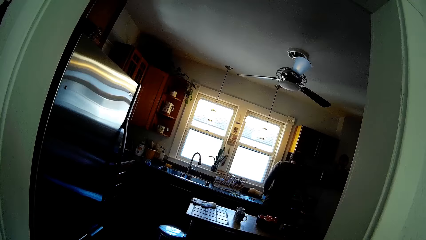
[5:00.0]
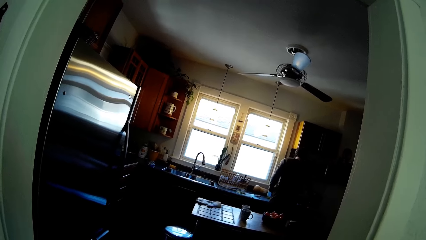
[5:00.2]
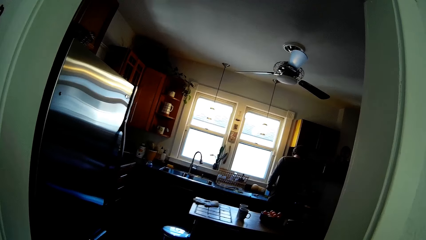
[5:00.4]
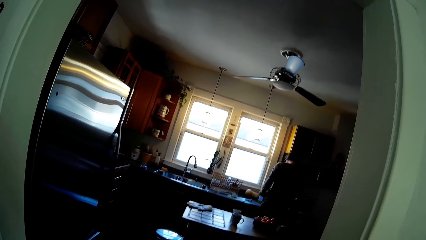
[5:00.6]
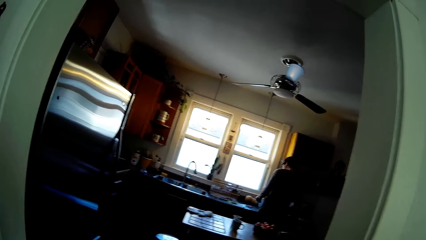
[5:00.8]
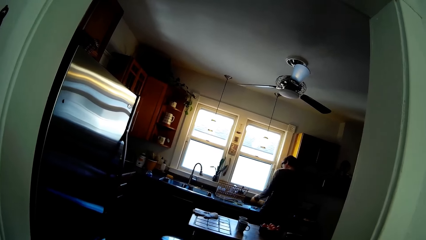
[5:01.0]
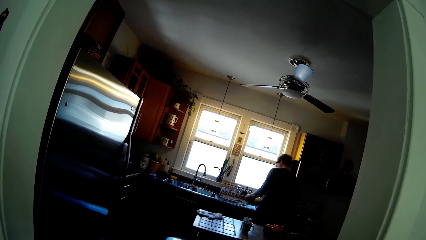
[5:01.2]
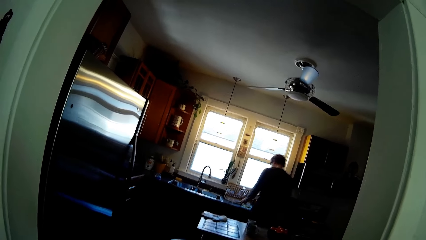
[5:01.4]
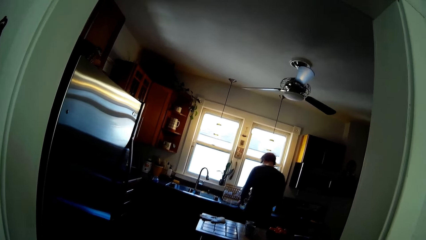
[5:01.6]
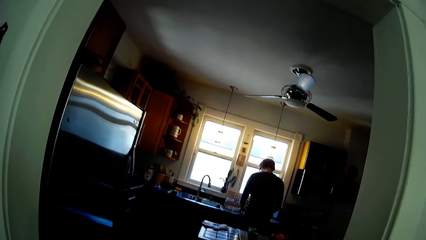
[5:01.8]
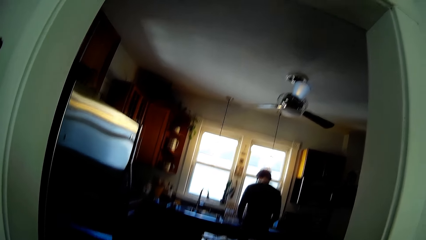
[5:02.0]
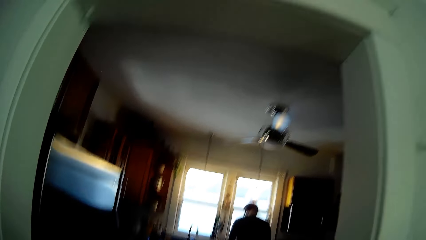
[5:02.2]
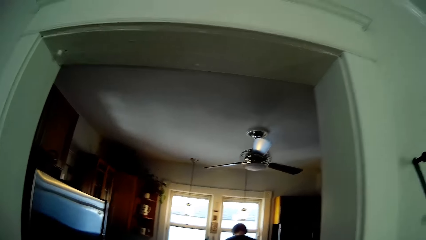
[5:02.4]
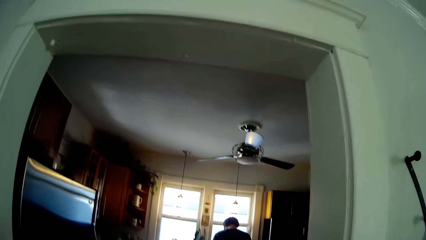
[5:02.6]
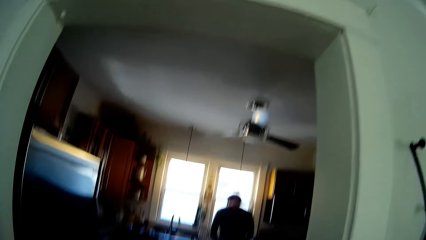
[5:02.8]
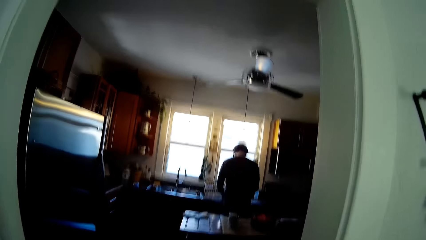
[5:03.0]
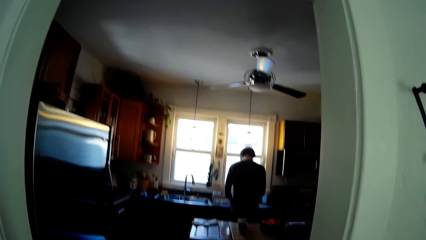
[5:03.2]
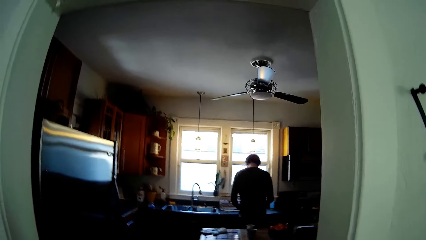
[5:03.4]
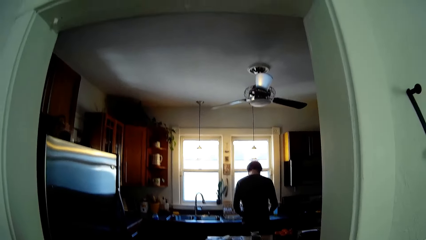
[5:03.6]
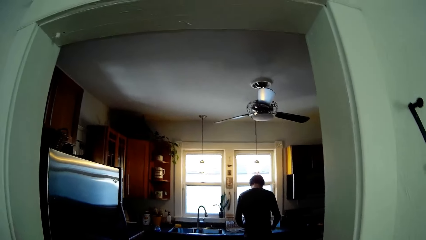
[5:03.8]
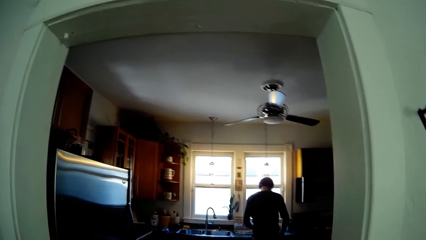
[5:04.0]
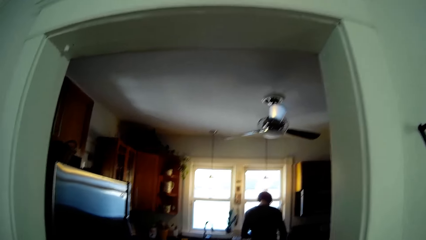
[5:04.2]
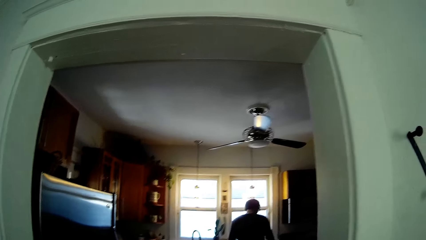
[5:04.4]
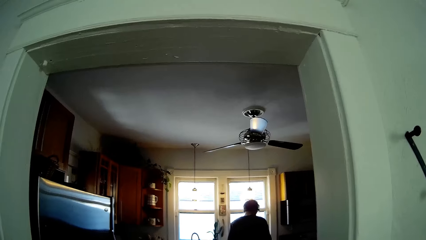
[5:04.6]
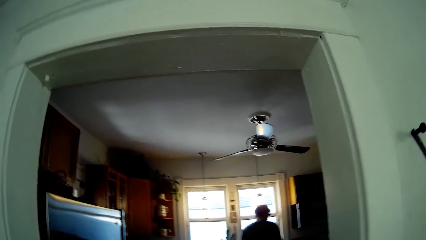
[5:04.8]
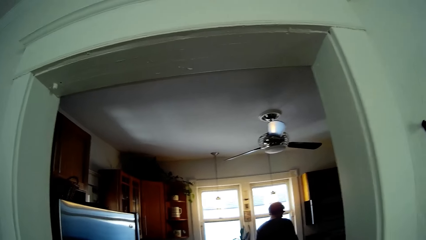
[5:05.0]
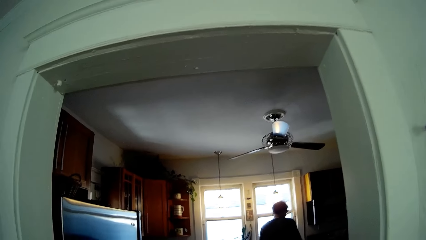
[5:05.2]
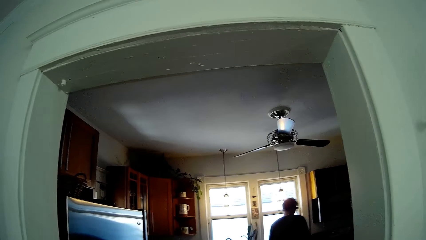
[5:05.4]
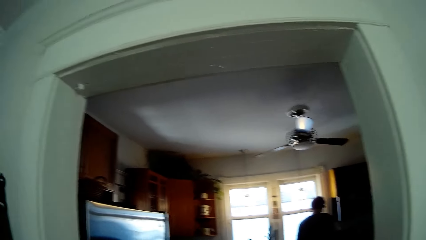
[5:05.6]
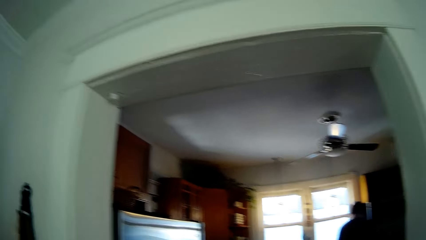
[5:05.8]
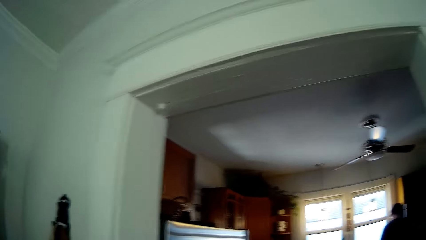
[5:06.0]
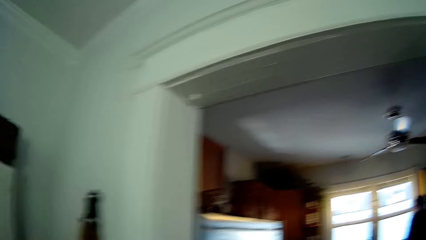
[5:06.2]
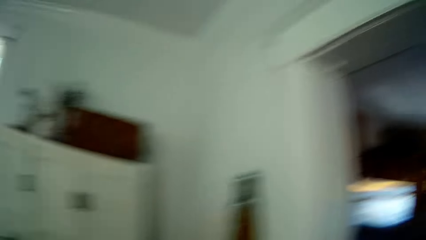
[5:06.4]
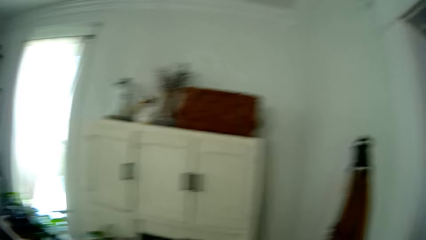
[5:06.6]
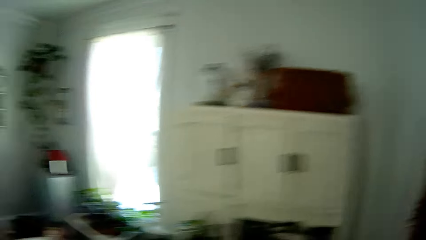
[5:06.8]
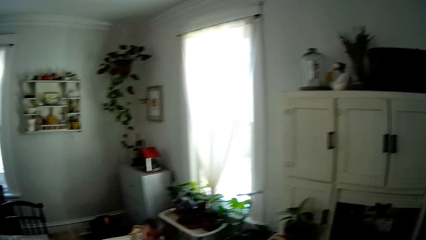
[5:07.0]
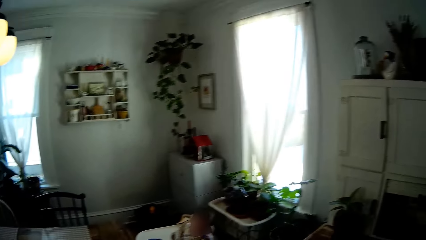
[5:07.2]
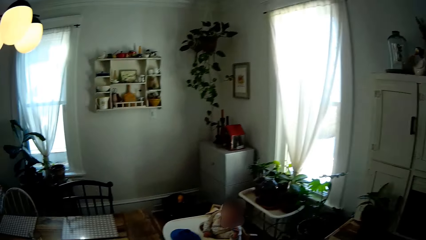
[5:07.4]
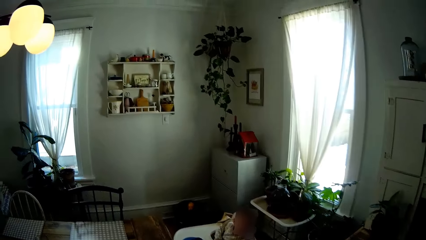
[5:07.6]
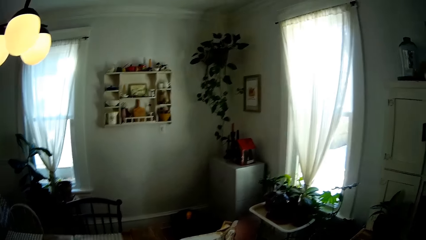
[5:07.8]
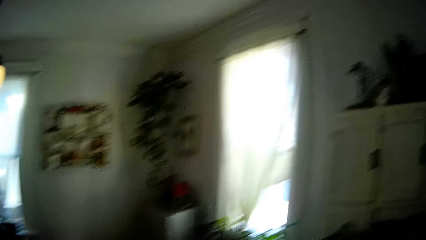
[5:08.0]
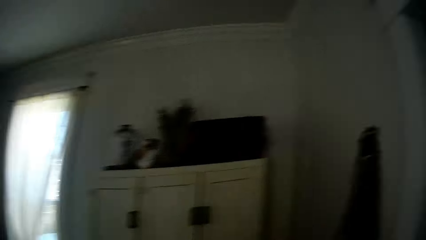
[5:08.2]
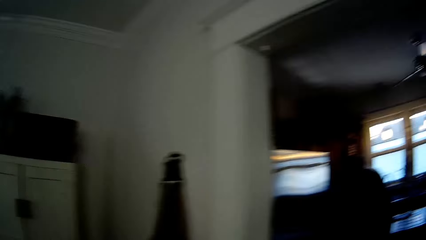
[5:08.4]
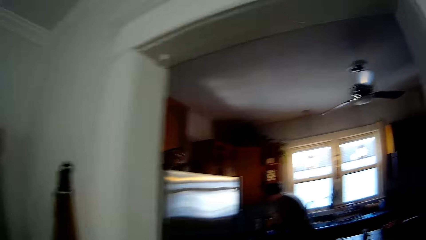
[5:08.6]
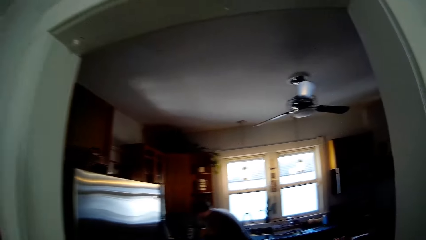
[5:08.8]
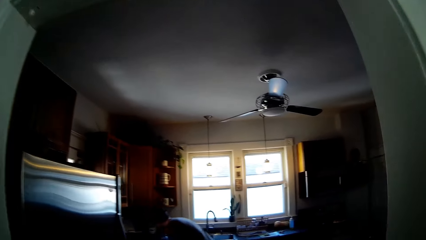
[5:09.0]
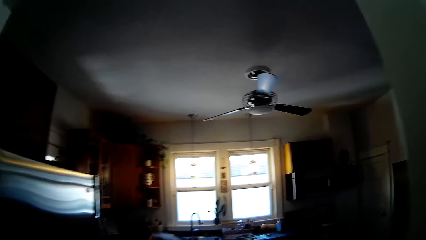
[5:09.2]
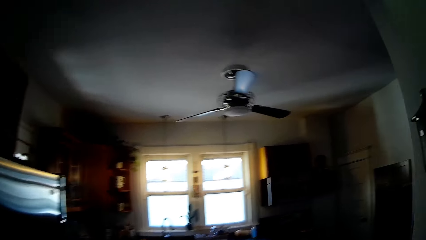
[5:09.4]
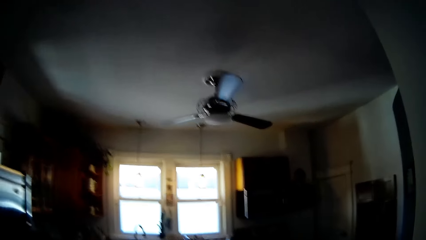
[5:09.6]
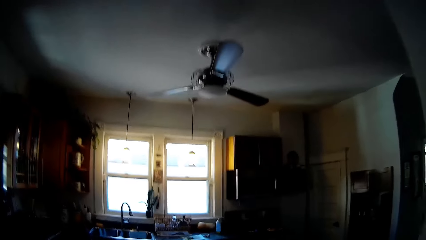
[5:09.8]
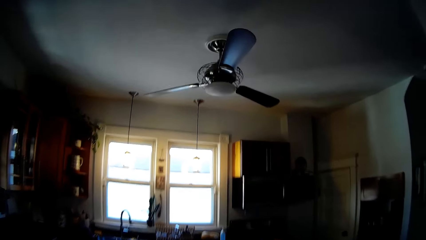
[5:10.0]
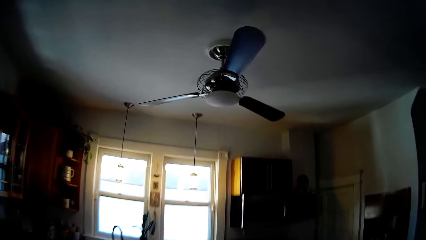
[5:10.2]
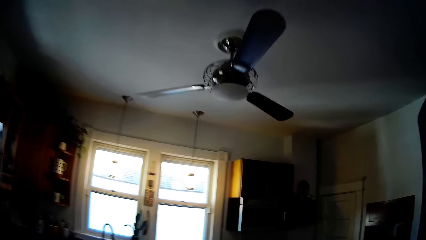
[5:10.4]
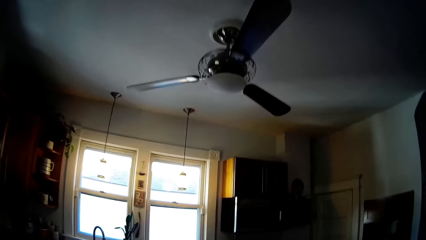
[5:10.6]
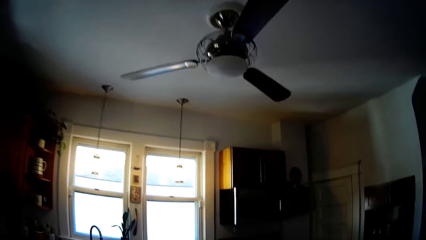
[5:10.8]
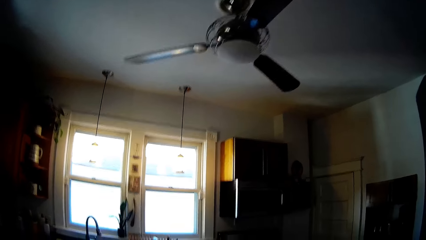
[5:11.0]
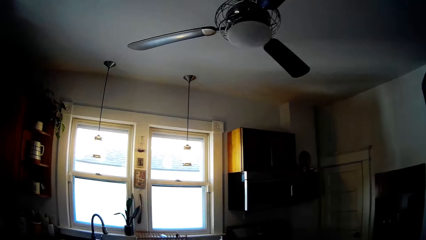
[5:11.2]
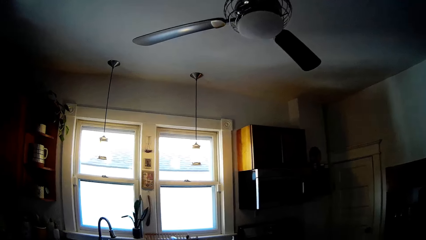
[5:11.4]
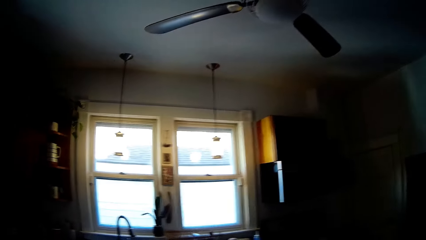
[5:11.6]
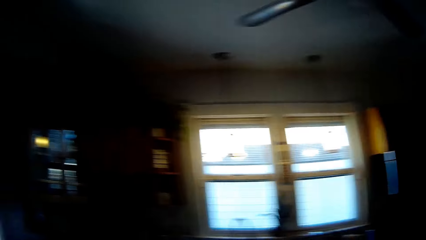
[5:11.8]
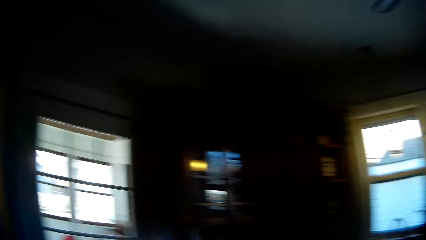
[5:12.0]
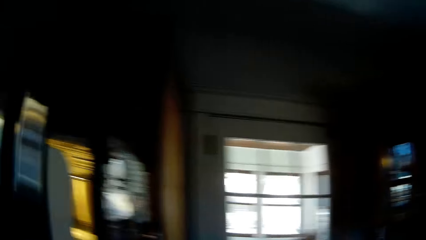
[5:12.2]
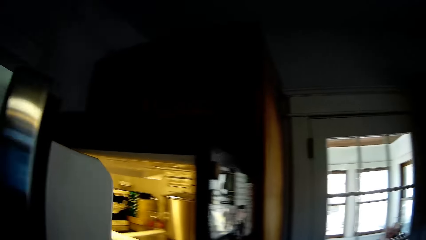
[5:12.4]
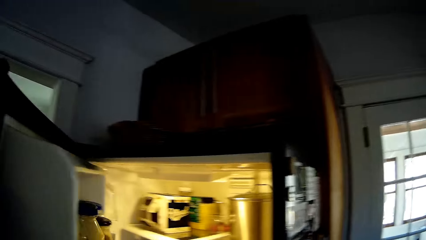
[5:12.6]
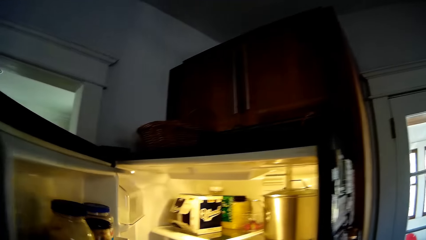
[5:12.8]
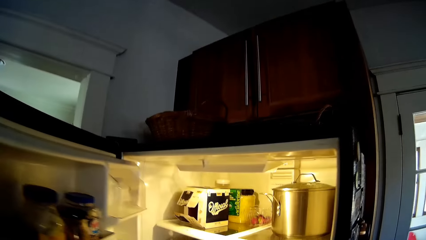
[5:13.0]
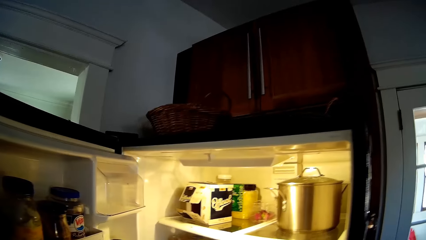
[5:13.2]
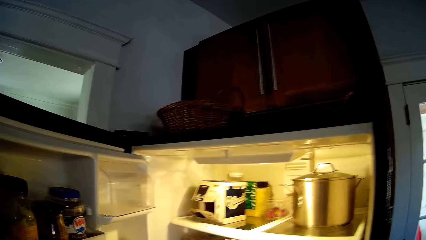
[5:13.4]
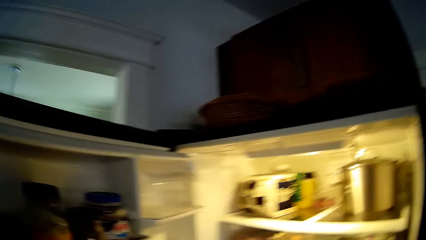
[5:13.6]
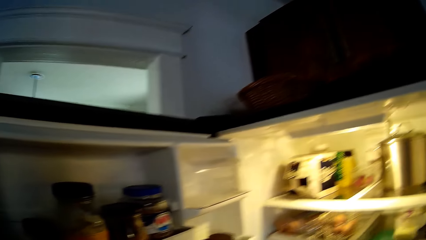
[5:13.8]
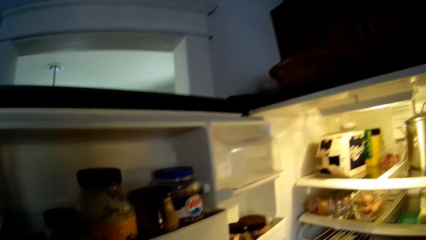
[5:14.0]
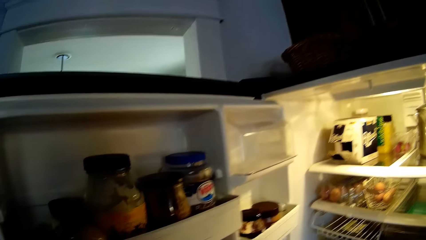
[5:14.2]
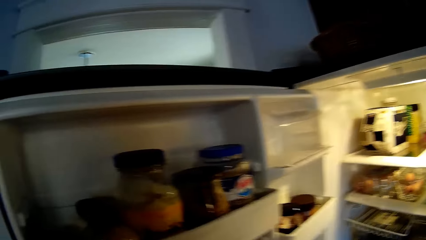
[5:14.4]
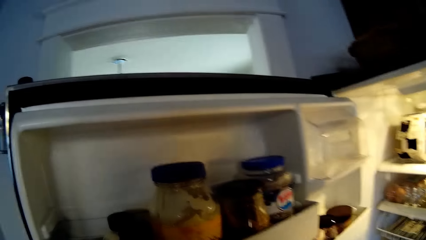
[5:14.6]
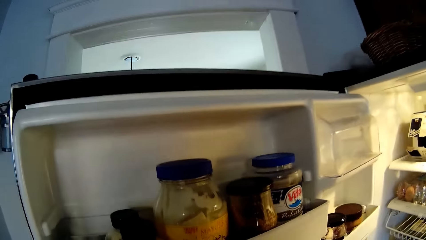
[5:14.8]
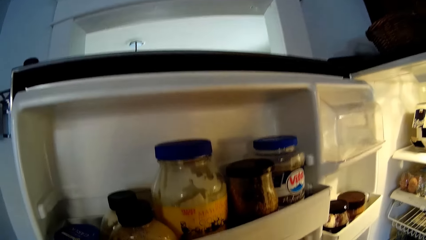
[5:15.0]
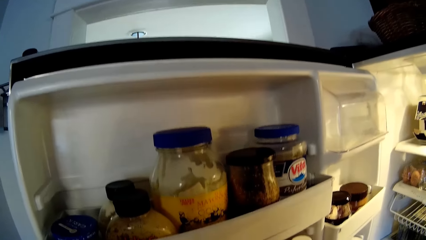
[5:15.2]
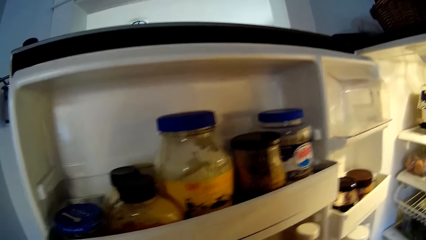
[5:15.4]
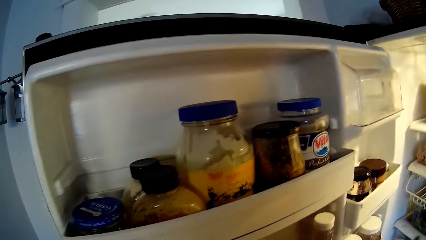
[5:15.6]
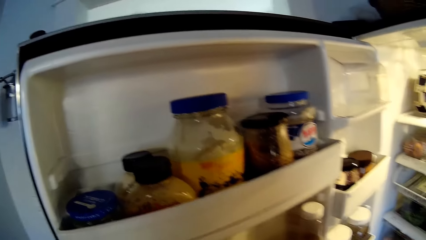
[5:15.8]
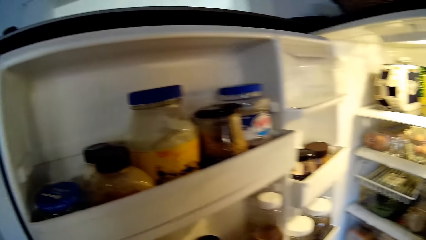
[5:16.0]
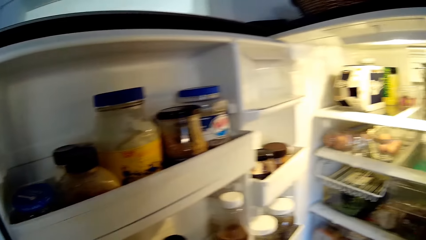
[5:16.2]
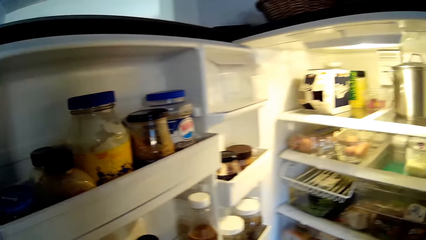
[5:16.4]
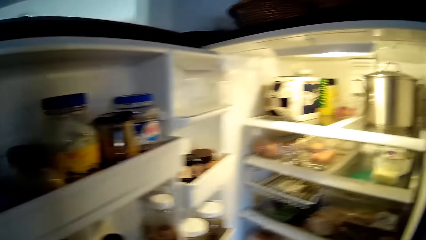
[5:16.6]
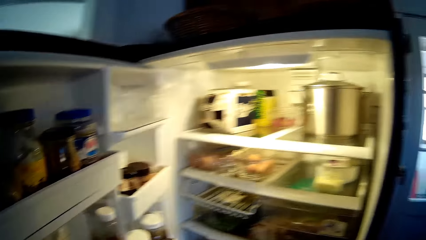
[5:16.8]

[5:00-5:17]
The camera wearer turns to the other side. She walks around the house. She opens a fridge with her left hand.
